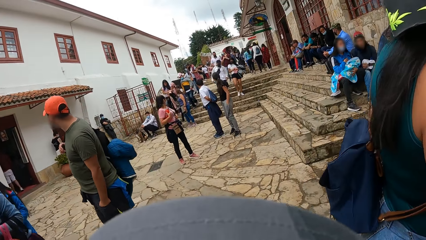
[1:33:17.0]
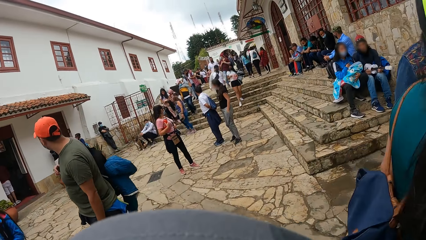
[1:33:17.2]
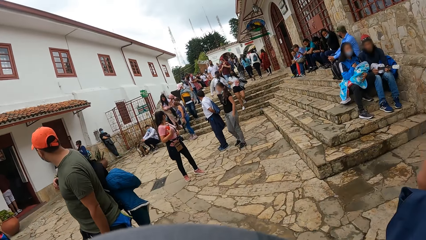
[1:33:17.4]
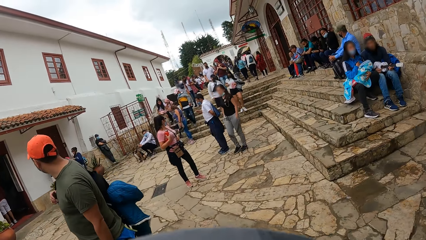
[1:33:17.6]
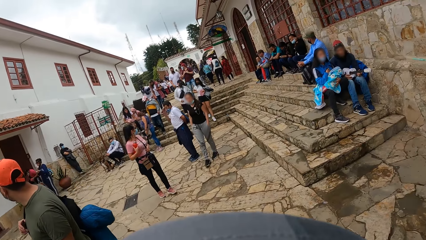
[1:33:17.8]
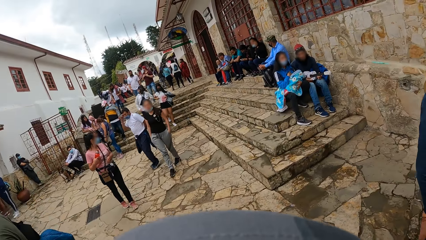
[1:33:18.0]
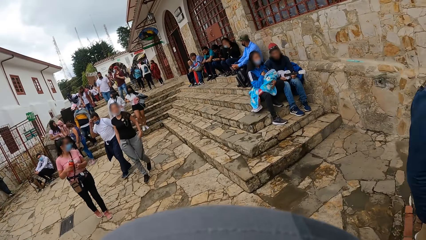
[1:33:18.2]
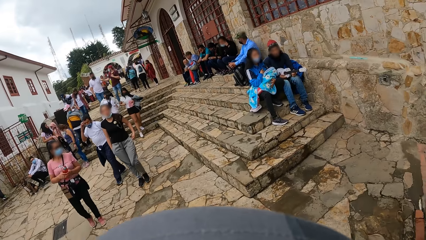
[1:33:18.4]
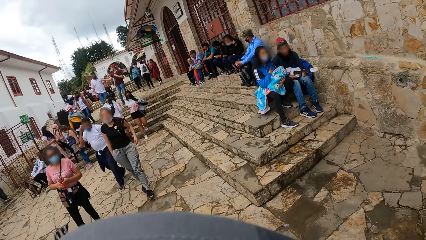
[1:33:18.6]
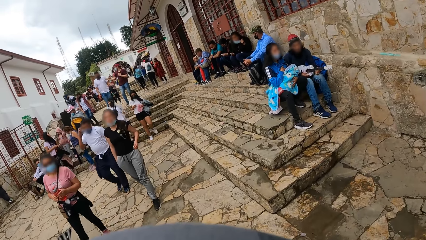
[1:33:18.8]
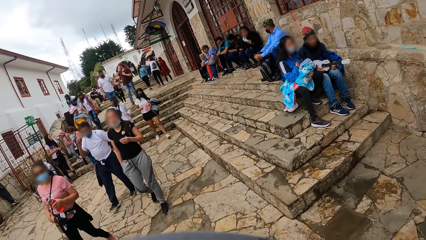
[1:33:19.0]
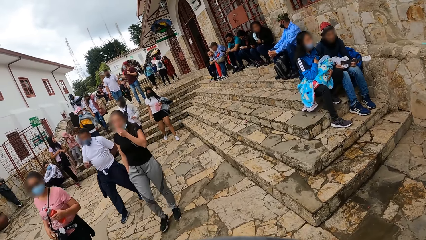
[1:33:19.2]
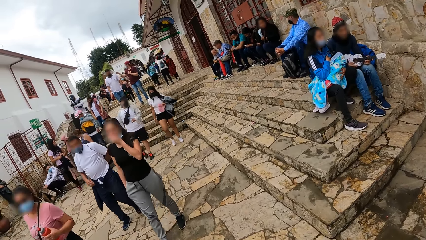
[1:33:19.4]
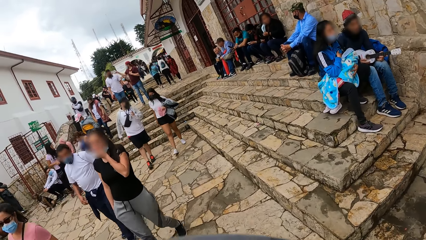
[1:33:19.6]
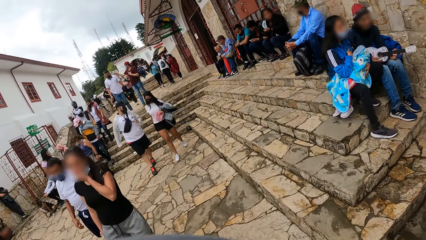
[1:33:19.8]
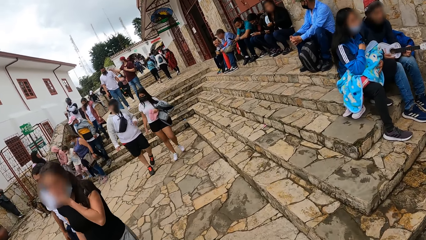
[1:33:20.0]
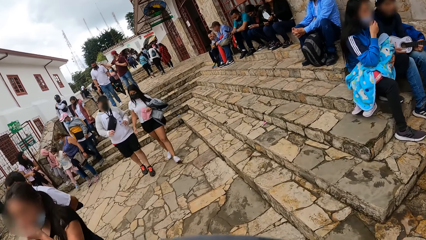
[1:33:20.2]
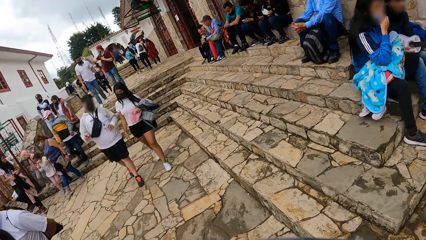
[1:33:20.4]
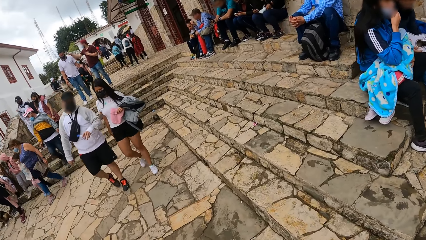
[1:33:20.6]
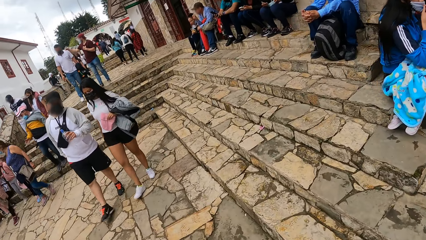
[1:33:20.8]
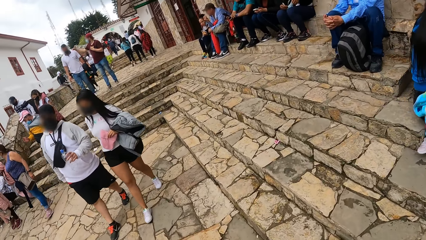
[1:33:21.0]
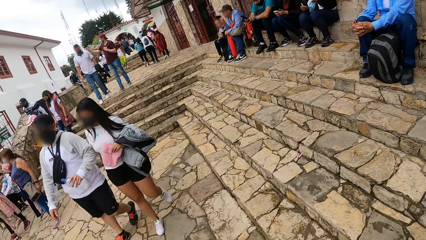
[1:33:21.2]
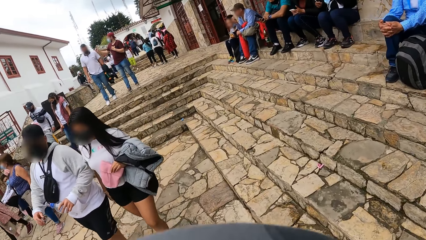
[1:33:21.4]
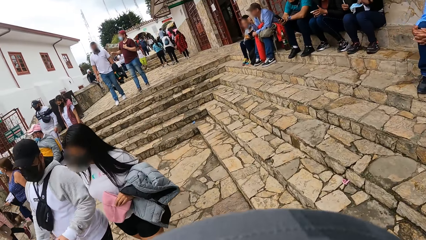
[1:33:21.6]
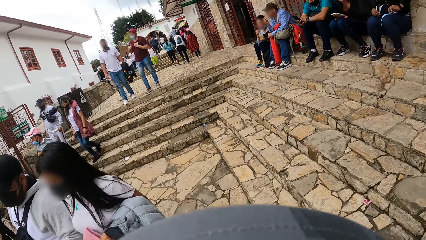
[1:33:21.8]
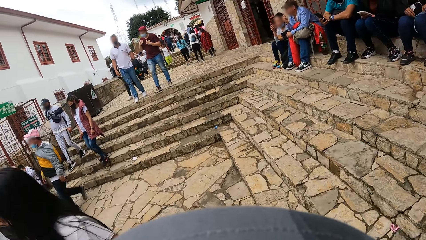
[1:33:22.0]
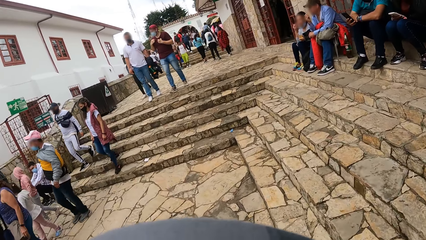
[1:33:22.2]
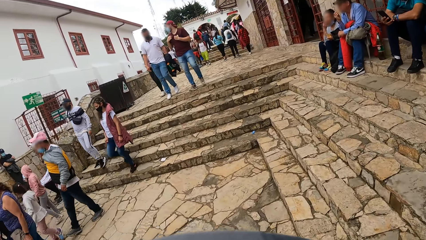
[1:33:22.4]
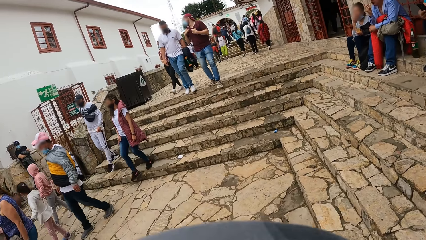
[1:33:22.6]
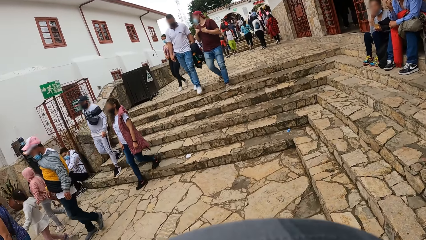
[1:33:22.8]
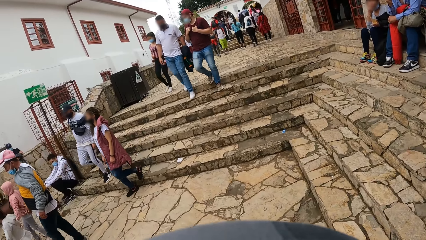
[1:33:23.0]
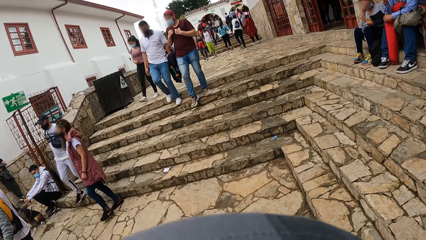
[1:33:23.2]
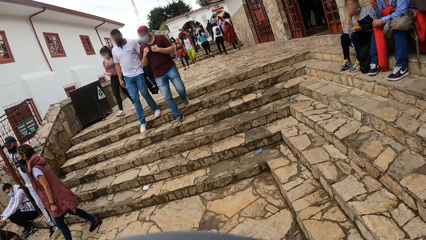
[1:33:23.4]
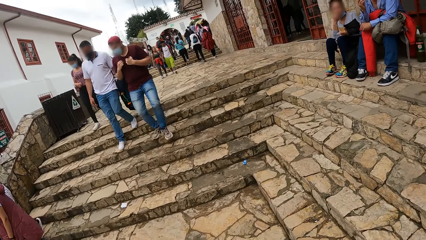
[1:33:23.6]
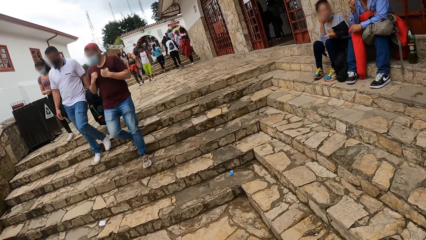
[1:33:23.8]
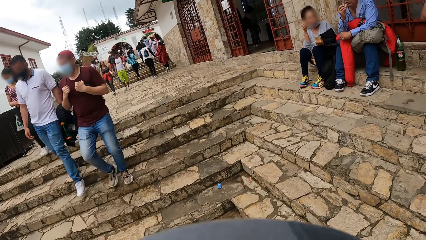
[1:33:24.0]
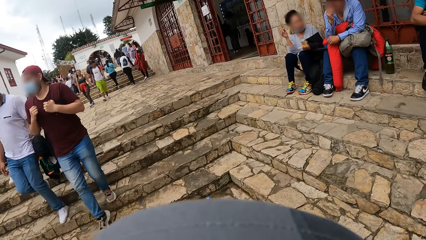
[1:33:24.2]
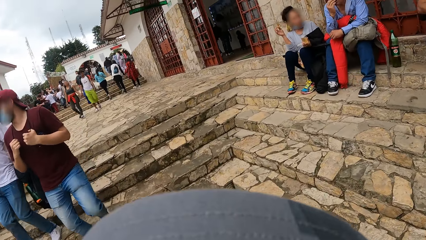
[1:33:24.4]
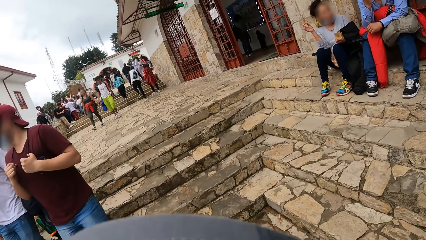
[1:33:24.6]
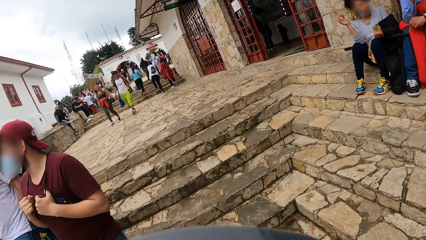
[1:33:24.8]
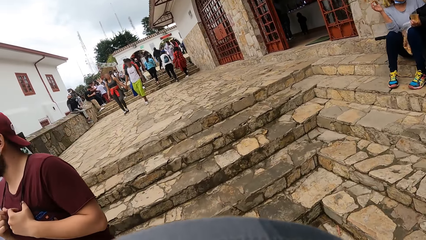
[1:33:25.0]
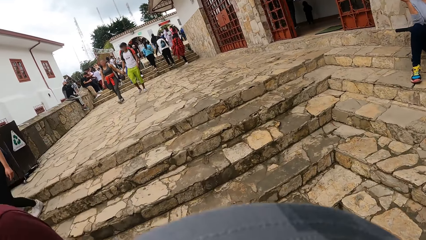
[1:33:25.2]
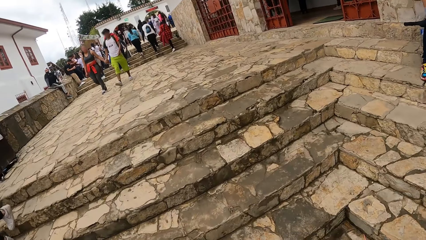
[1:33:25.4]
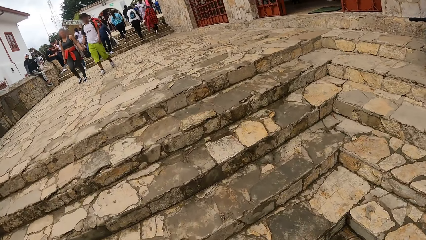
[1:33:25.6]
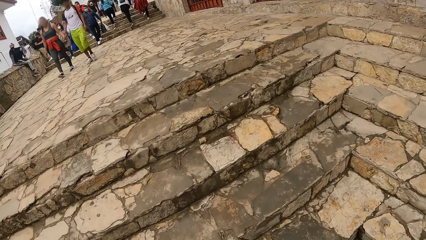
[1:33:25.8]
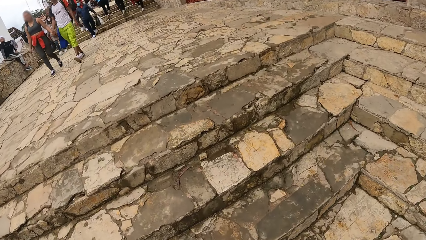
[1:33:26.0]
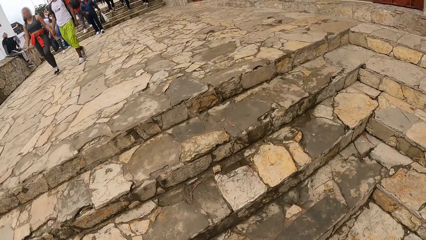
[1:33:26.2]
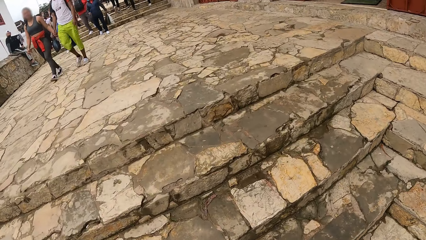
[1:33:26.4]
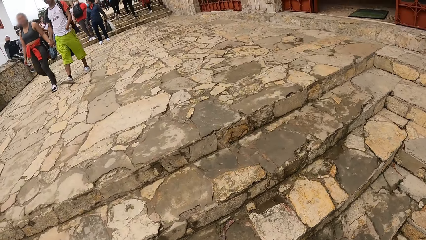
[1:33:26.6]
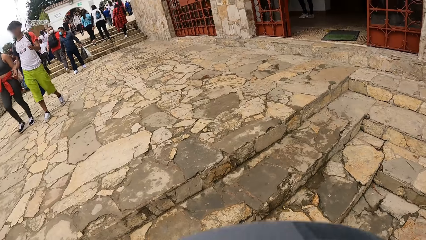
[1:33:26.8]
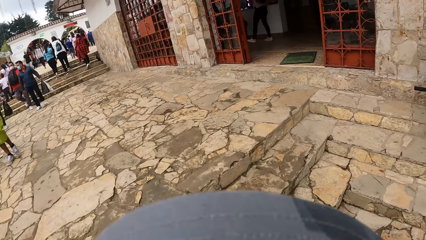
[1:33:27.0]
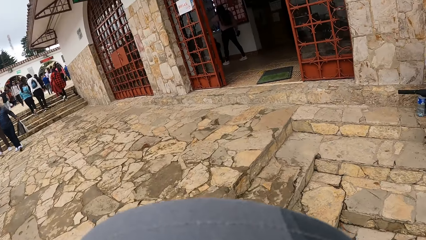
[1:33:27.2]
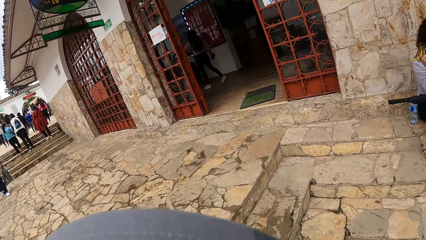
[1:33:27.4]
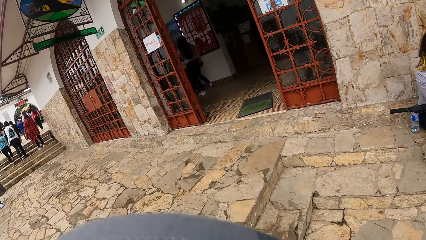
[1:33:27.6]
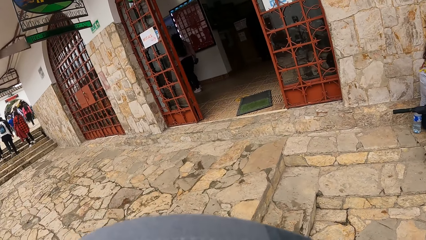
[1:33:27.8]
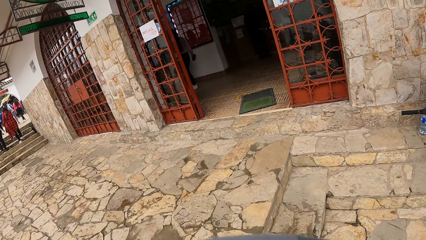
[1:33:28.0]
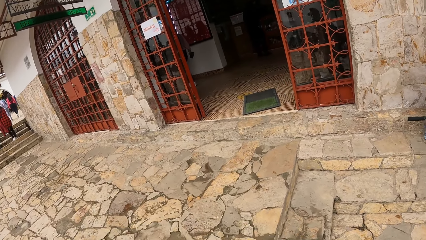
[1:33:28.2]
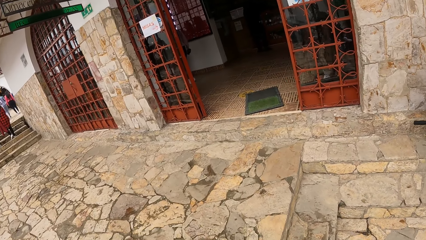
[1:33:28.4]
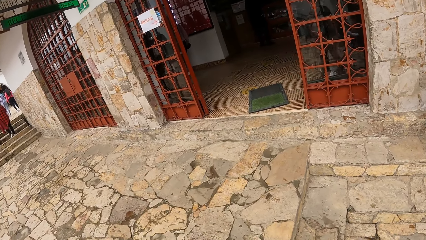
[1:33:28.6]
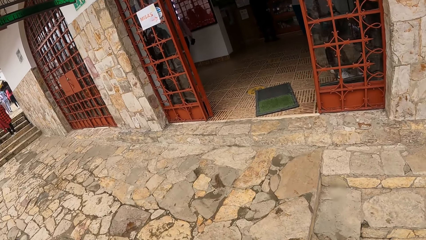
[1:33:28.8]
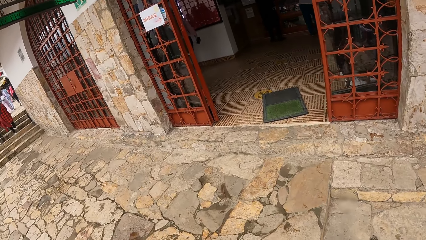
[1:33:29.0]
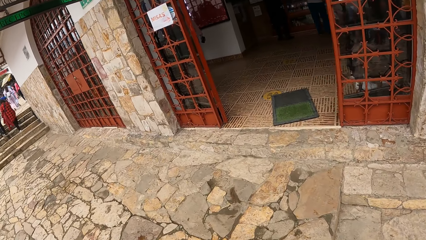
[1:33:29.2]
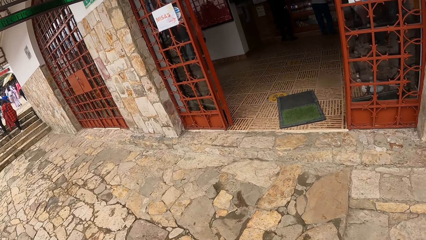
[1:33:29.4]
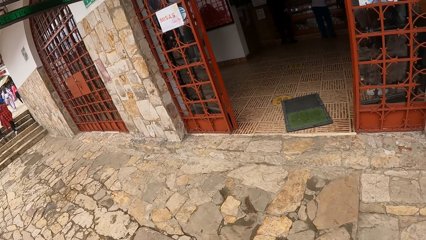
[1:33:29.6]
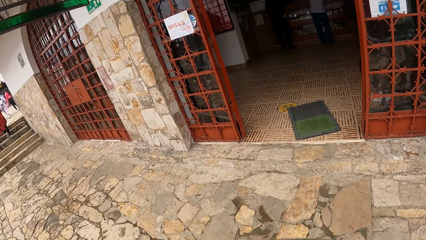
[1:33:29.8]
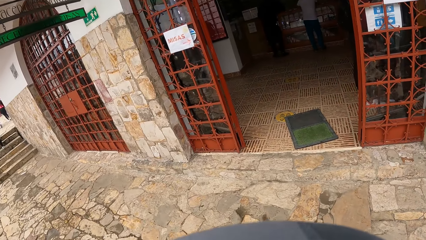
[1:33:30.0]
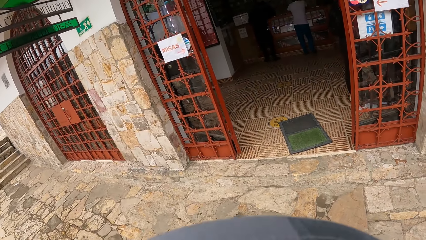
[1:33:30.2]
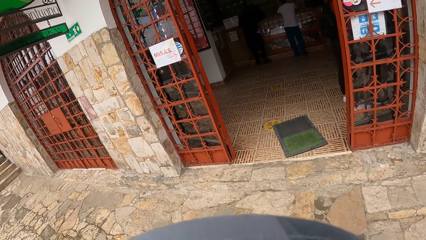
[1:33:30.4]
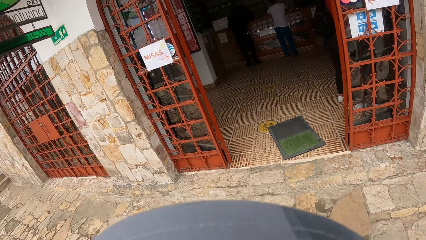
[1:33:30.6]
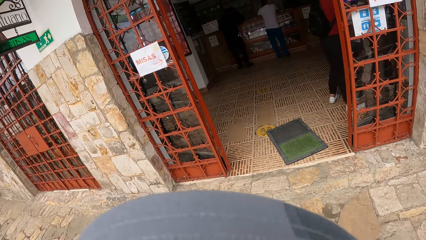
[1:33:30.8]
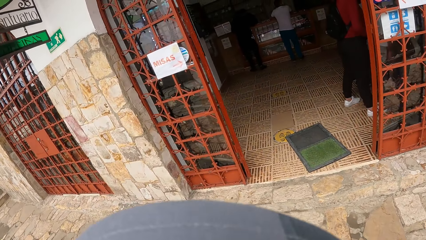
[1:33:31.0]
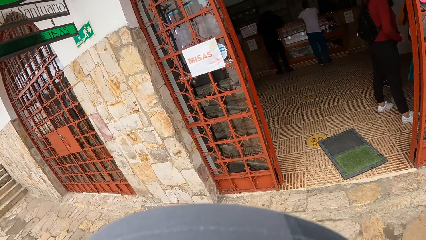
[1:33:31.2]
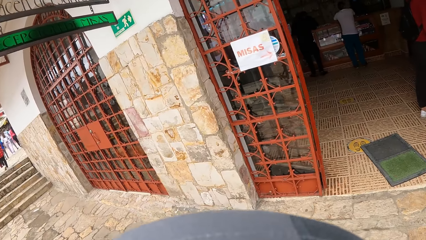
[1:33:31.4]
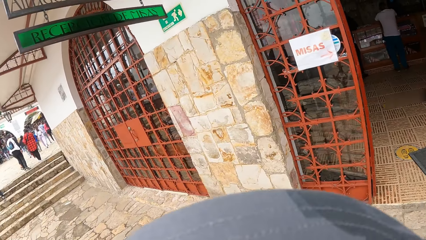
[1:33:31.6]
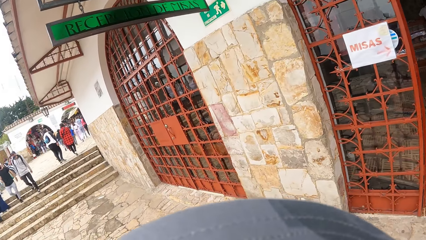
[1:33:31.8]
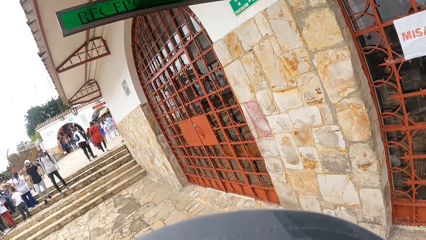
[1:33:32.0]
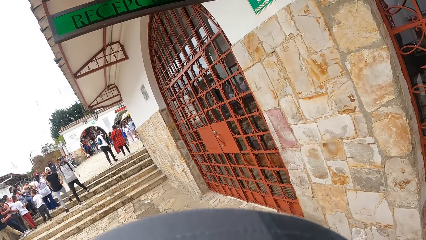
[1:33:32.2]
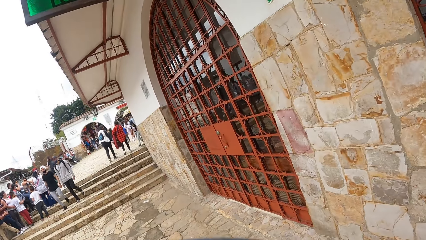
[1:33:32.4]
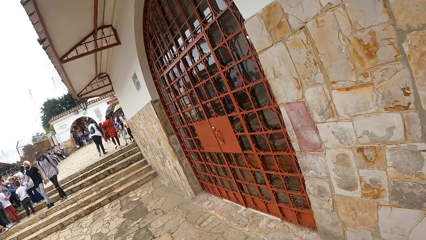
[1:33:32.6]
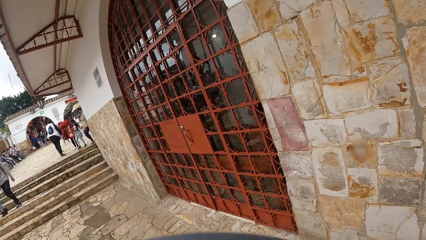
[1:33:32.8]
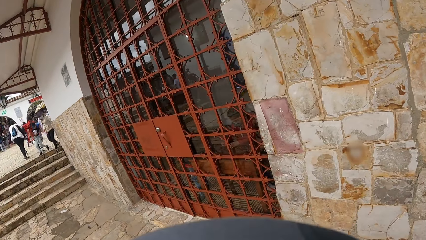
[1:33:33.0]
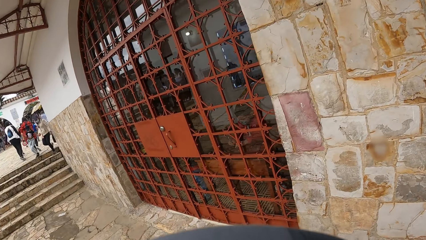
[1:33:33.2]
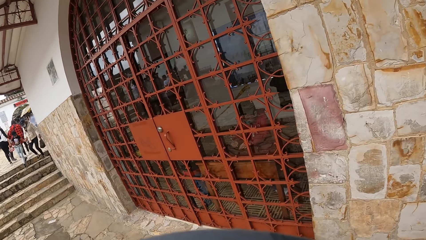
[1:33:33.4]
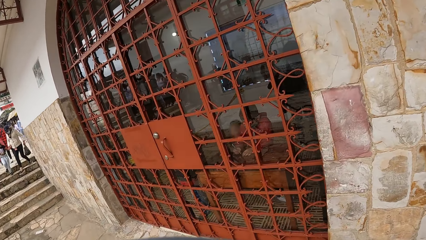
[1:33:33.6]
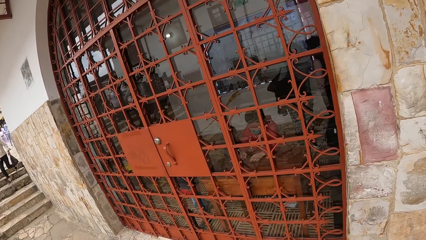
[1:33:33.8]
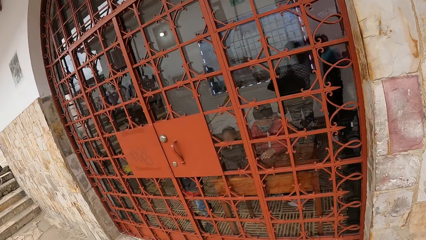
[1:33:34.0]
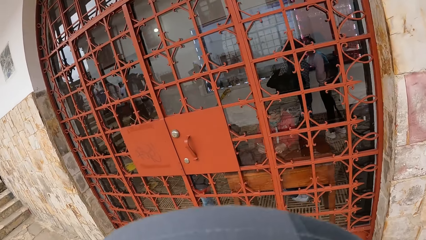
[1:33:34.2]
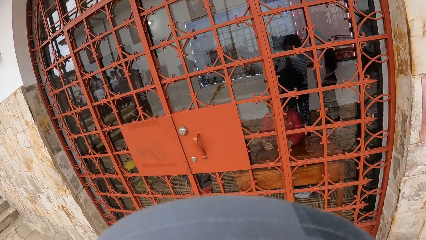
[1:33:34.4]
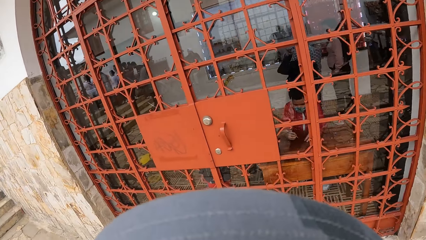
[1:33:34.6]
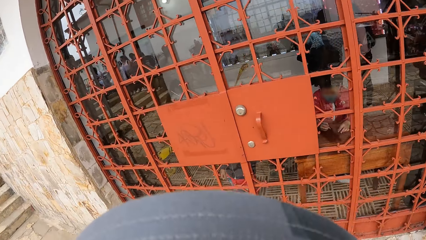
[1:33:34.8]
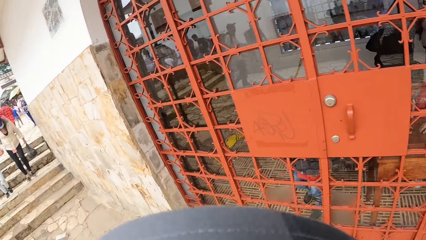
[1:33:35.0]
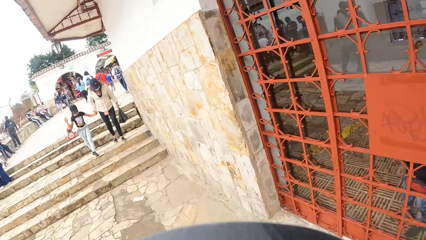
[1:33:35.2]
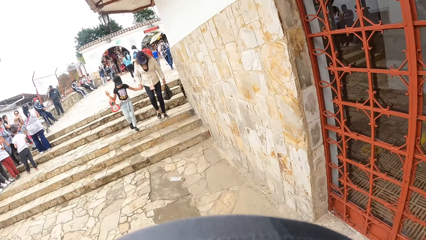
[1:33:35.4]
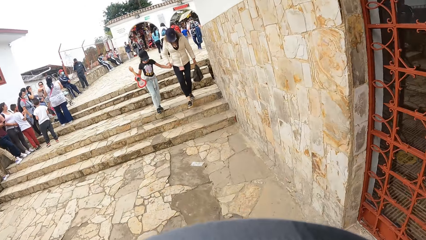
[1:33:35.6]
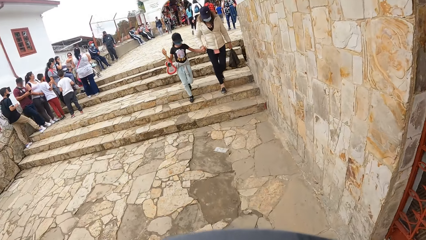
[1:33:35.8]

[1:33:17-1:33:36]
The camera wearer walks on a road. They climb up stairs.
